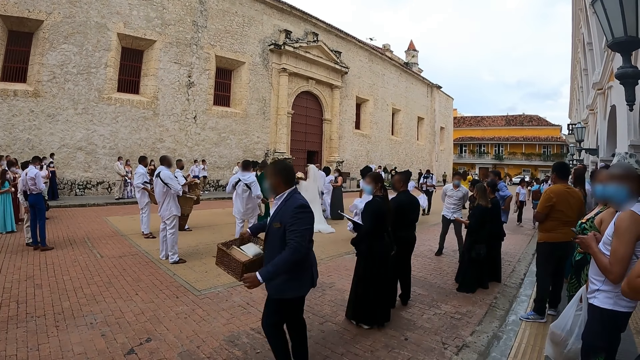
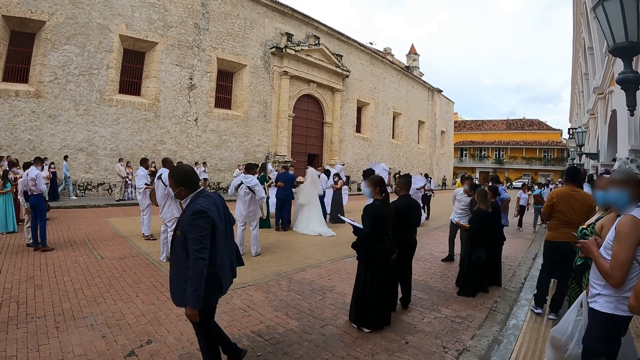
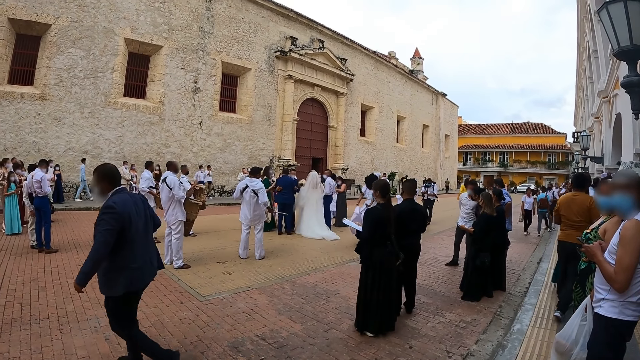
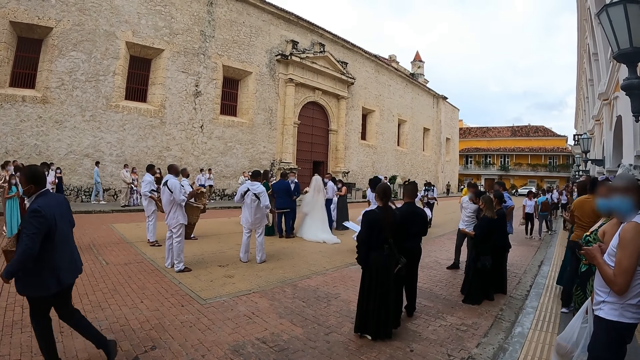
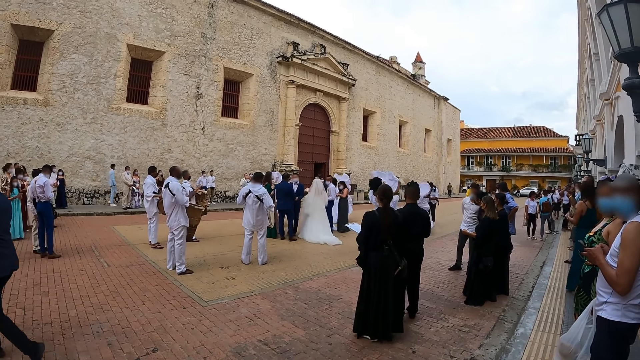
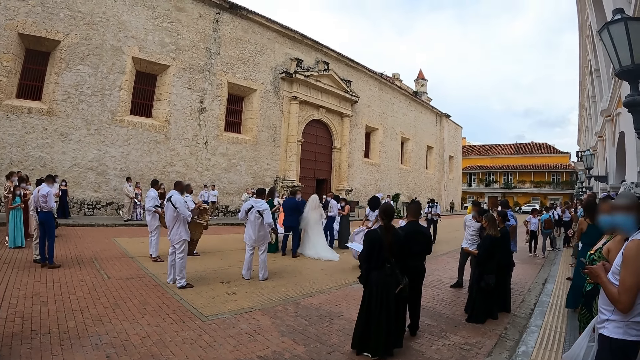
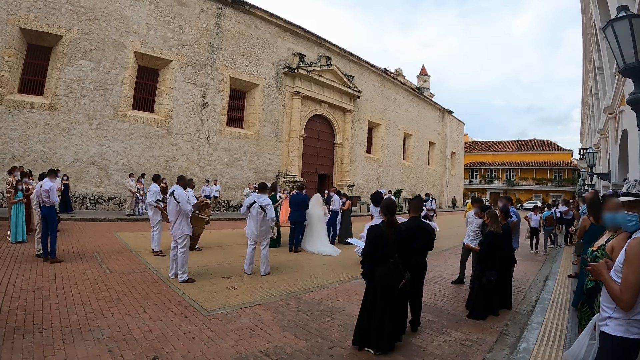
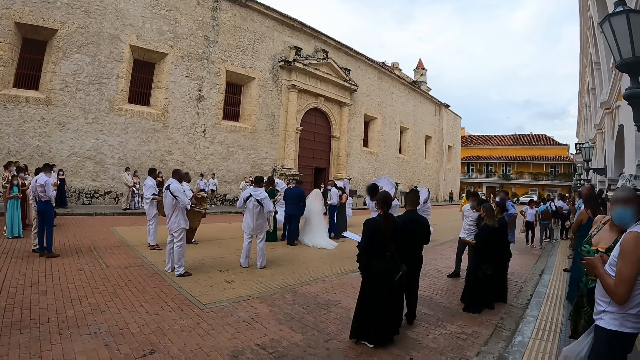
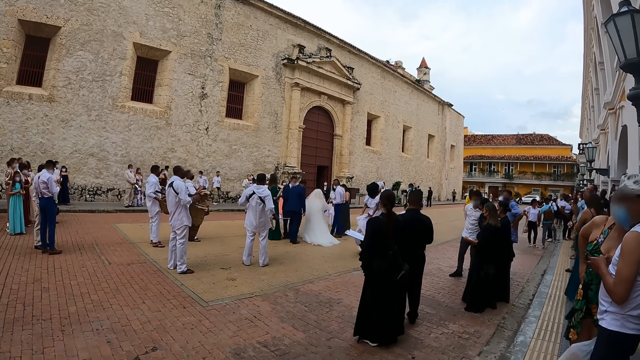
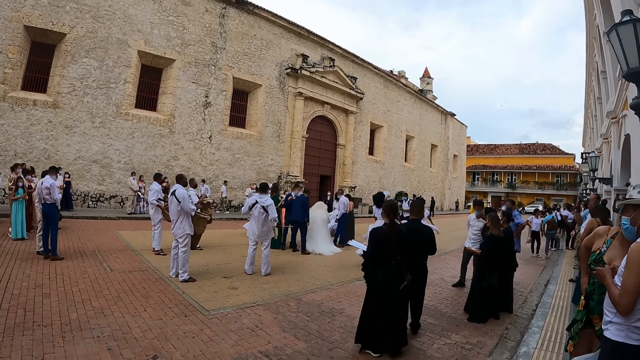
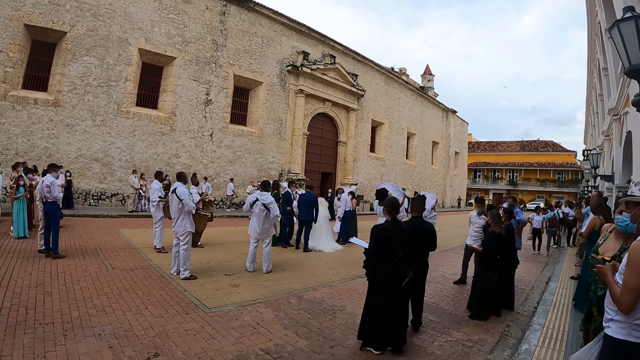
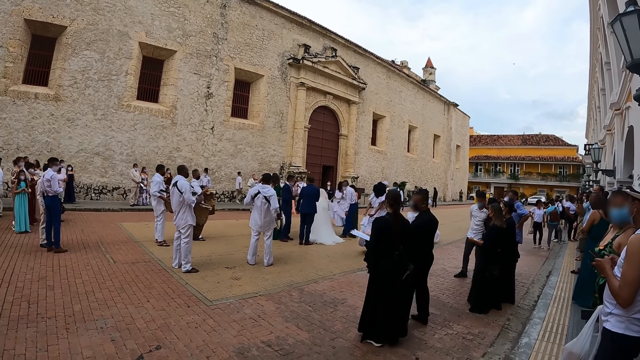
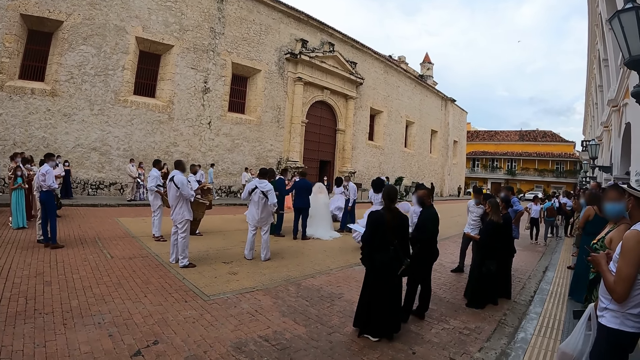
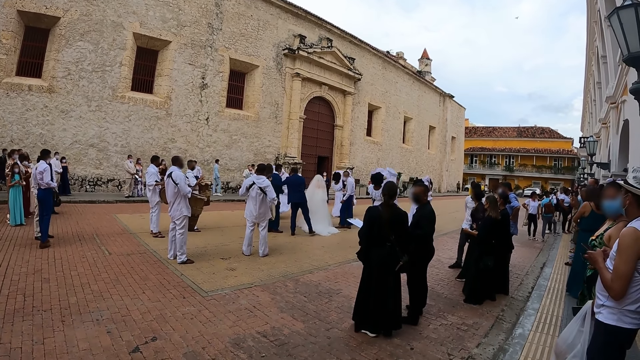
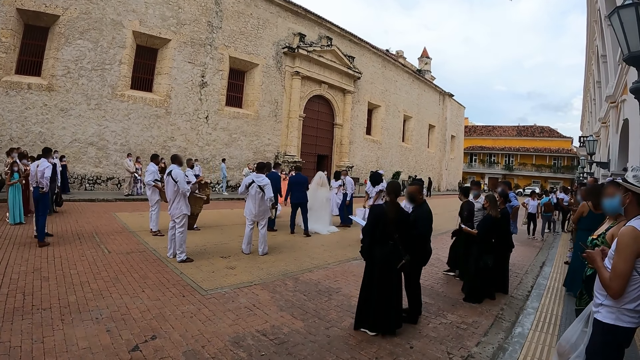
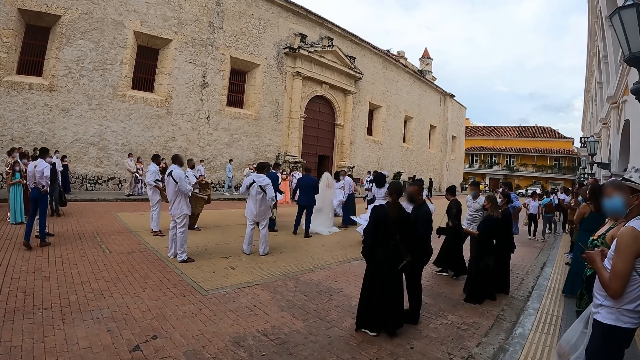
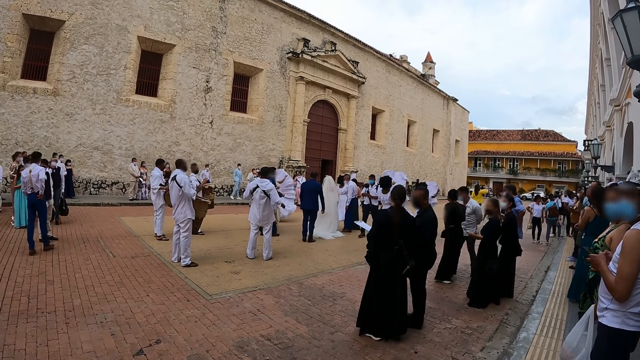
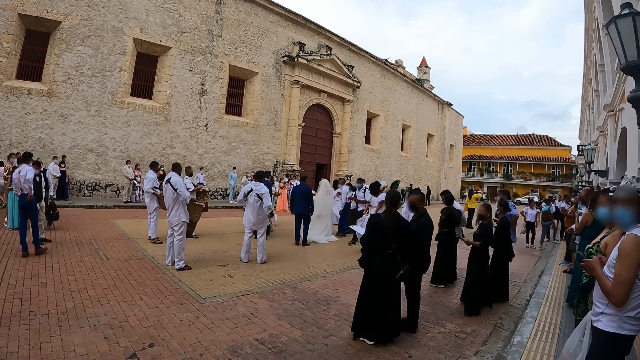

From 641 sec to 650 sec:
The camera wearer looks around.

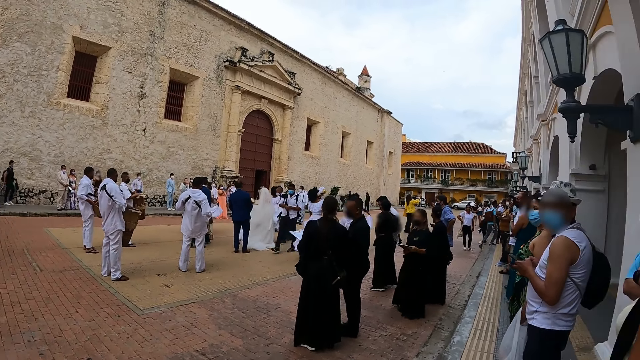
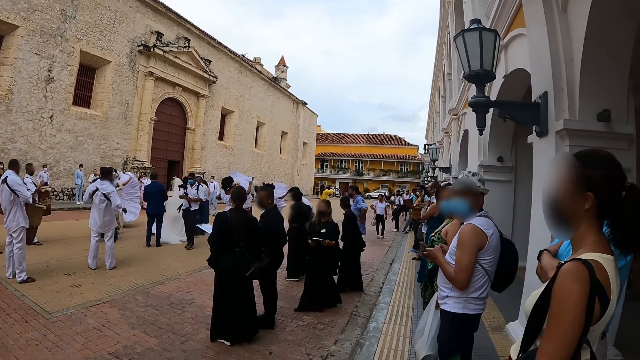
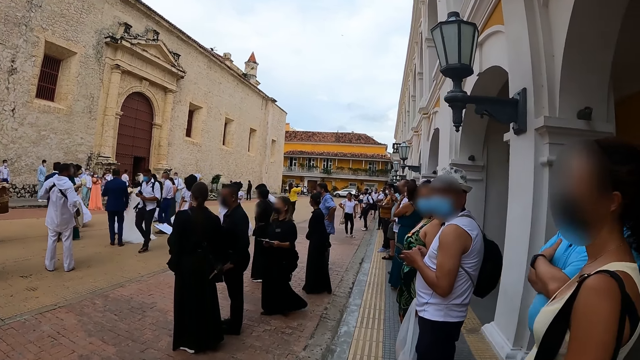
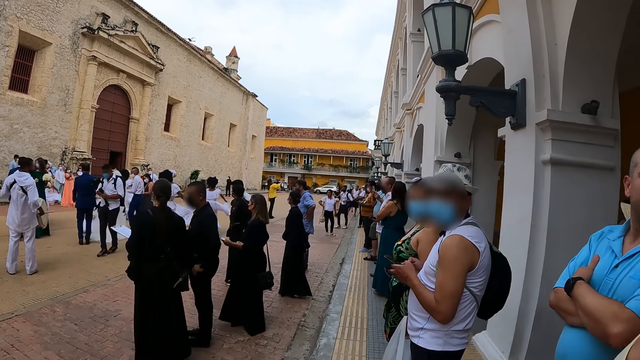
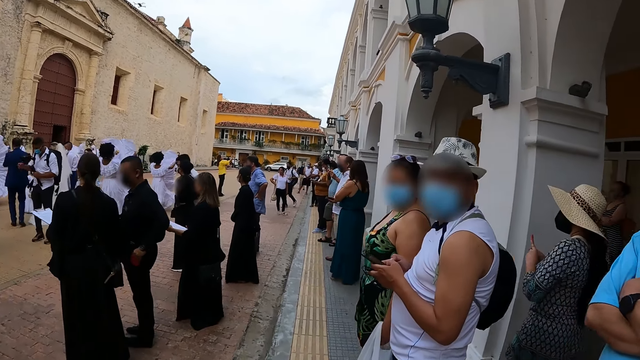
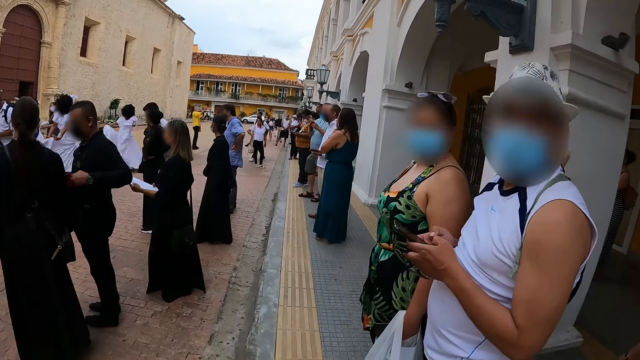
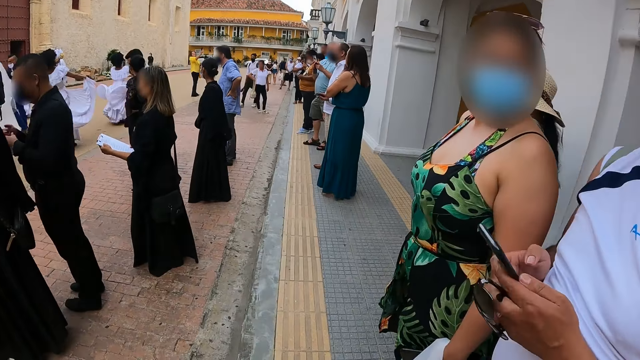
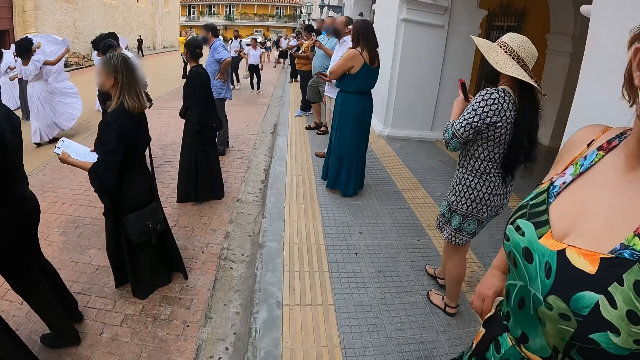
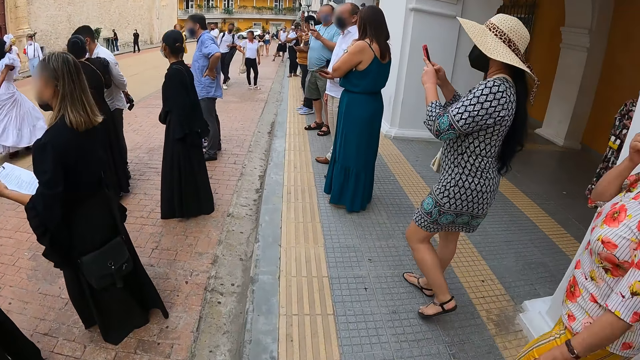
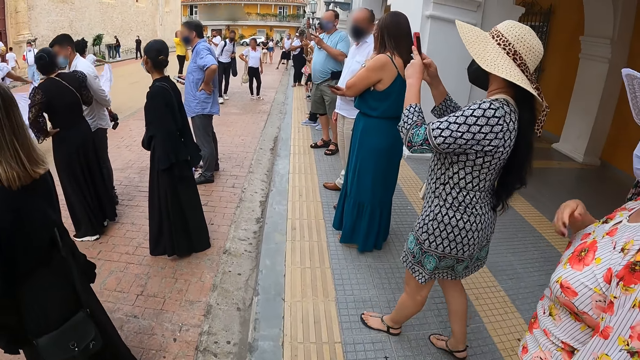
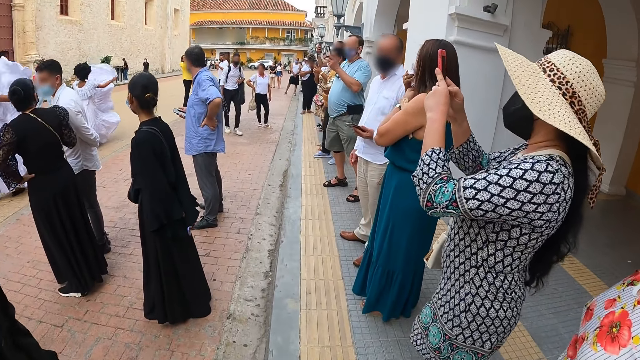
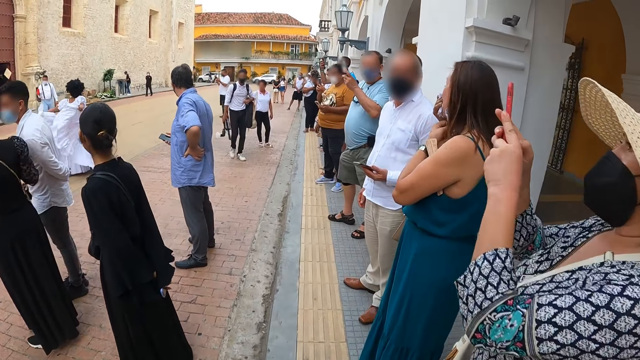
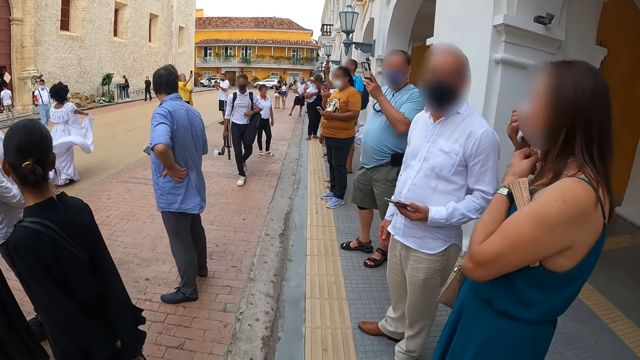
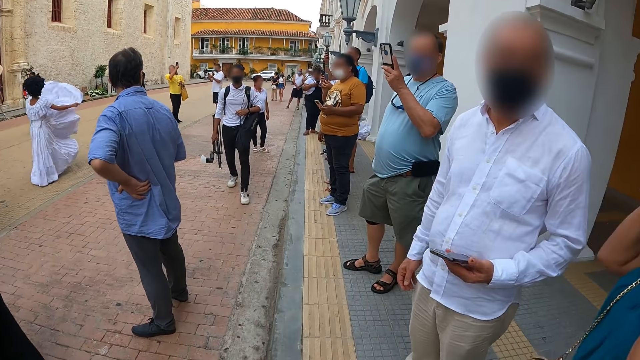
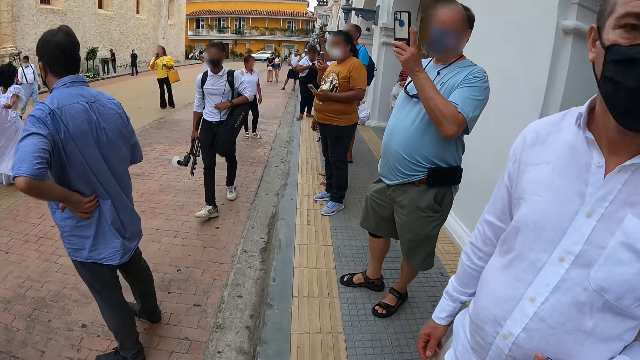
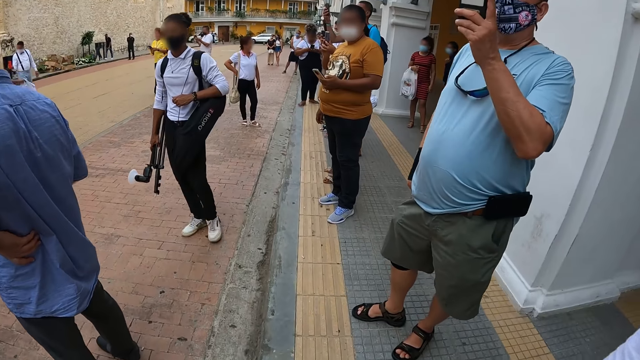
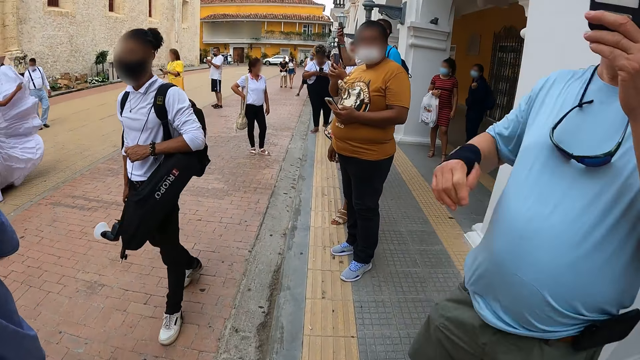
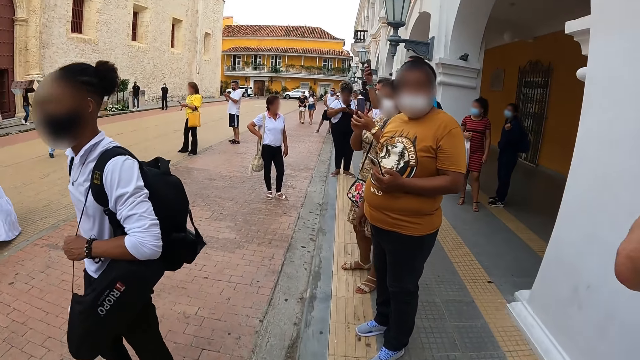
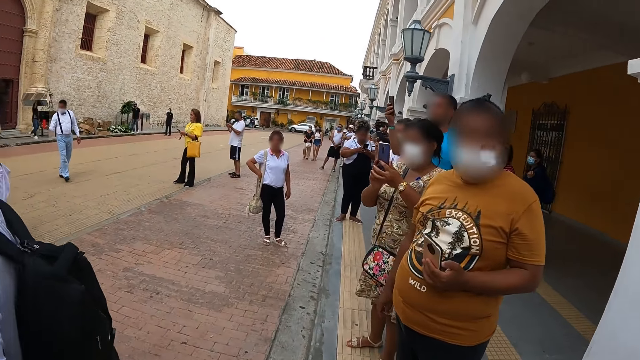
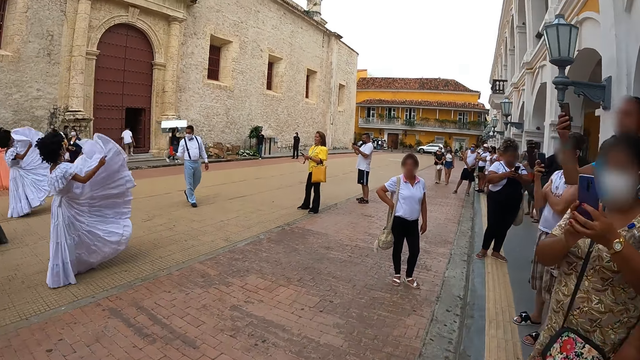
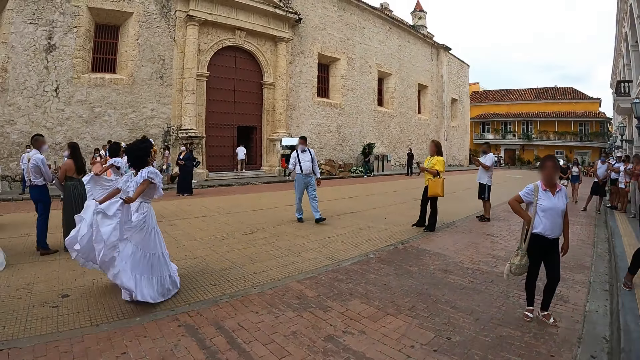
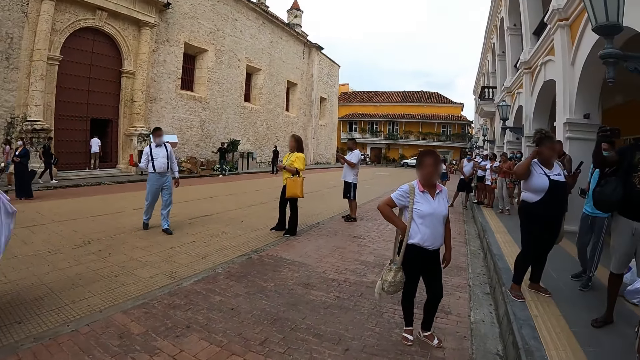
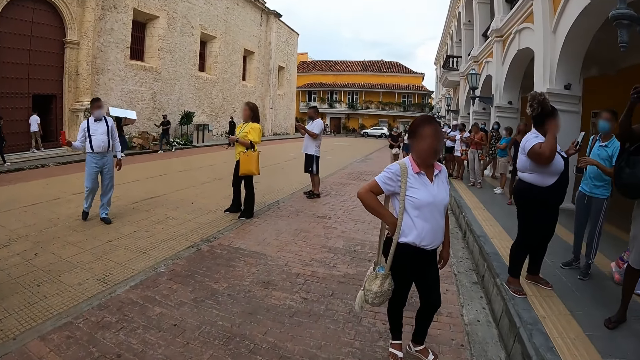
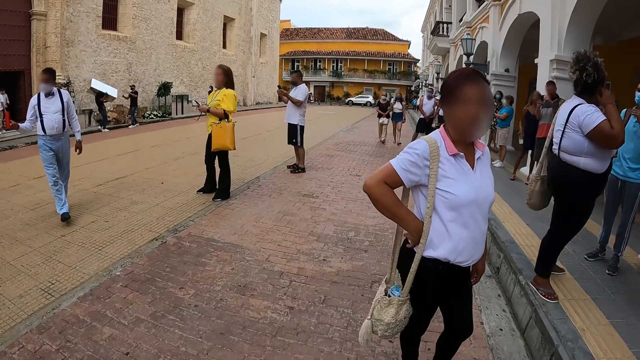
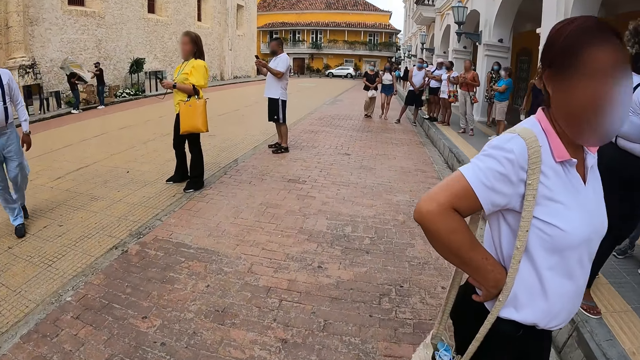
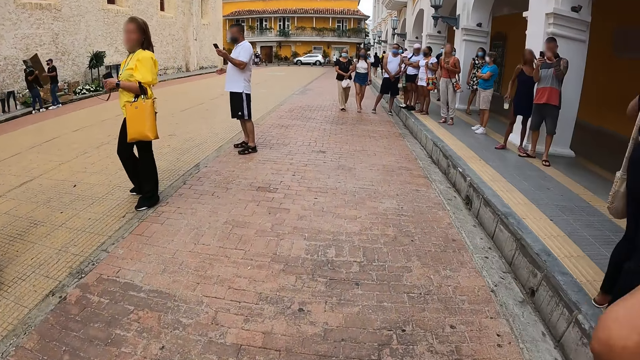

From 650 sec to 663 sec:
The camera wearer walks on the street. They walk along a road.
